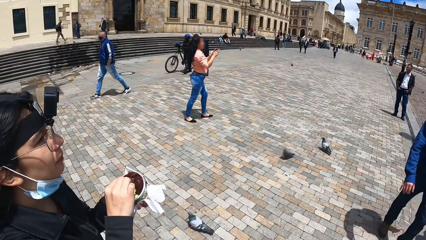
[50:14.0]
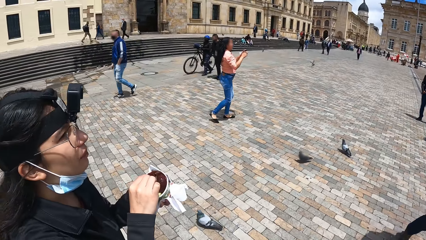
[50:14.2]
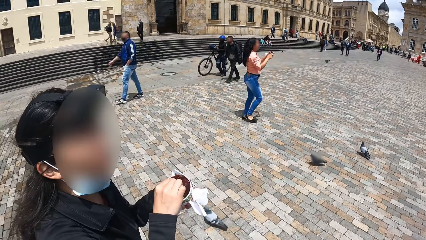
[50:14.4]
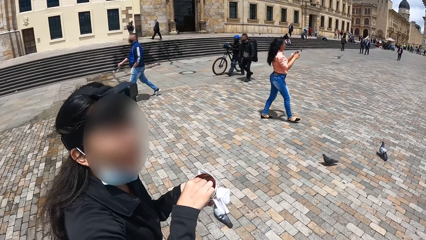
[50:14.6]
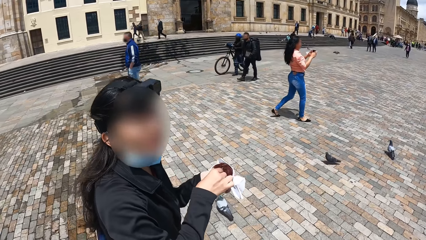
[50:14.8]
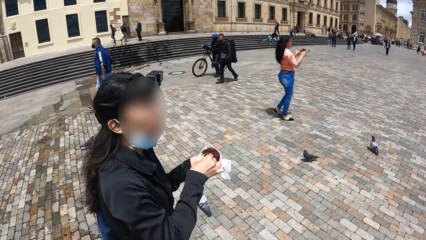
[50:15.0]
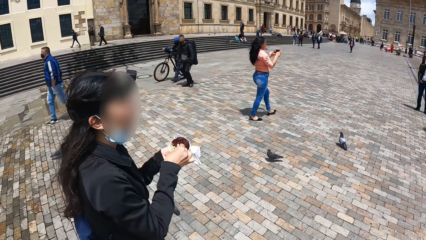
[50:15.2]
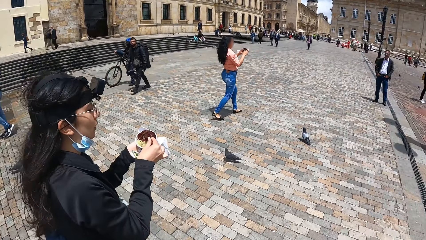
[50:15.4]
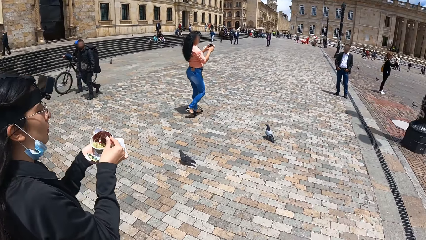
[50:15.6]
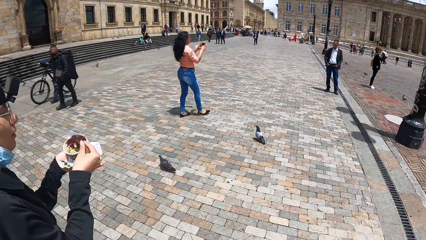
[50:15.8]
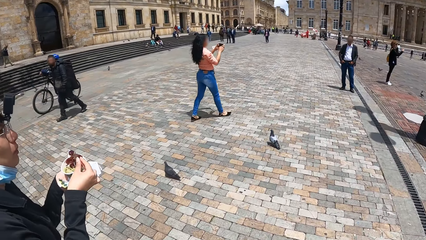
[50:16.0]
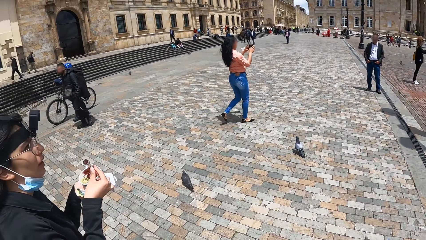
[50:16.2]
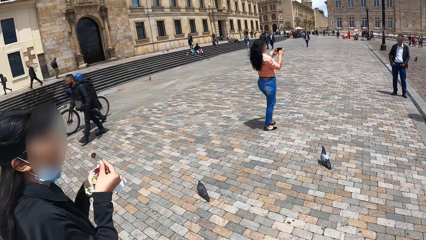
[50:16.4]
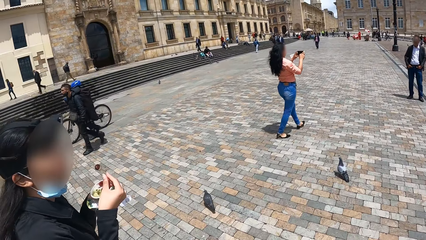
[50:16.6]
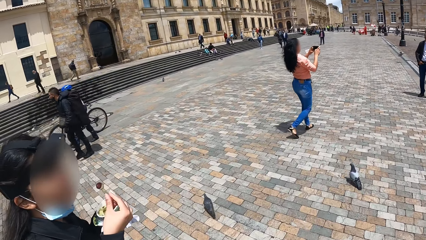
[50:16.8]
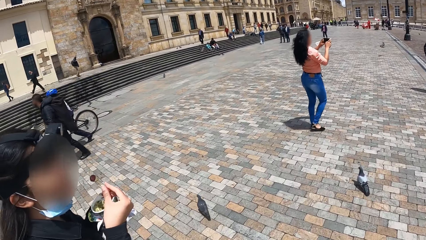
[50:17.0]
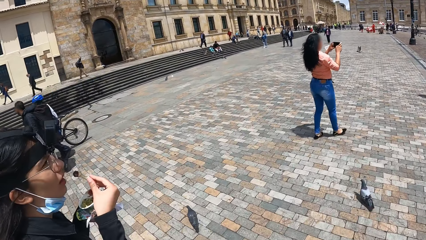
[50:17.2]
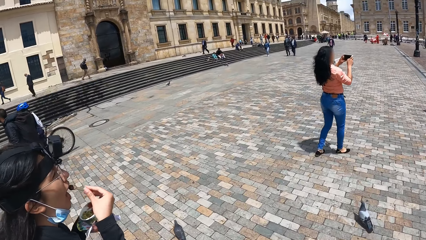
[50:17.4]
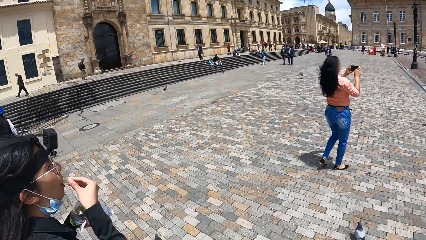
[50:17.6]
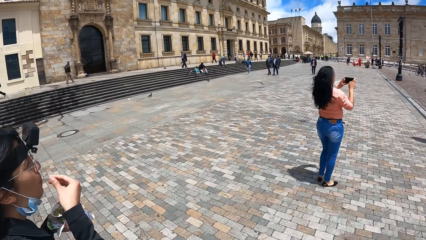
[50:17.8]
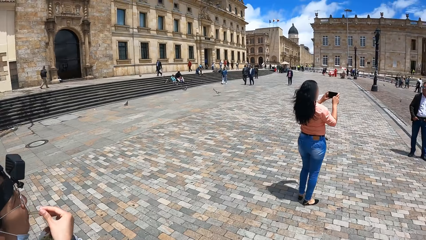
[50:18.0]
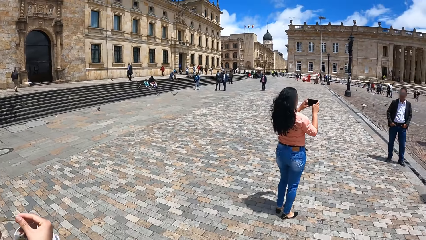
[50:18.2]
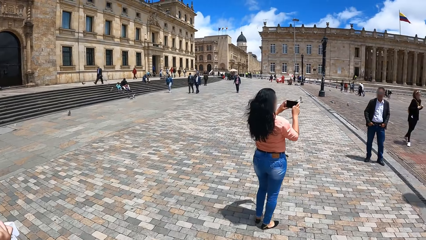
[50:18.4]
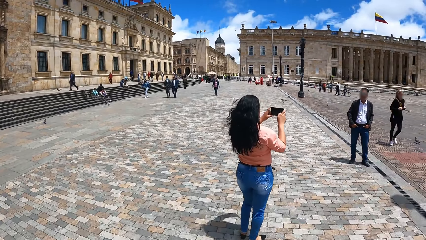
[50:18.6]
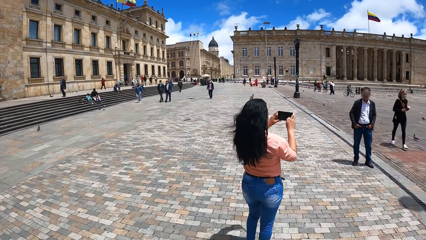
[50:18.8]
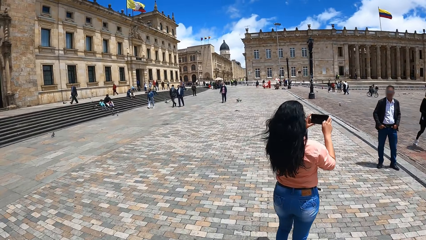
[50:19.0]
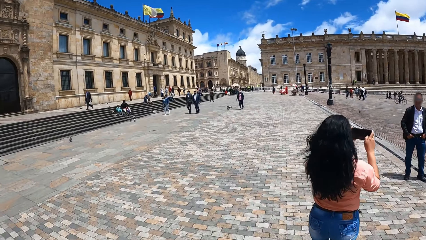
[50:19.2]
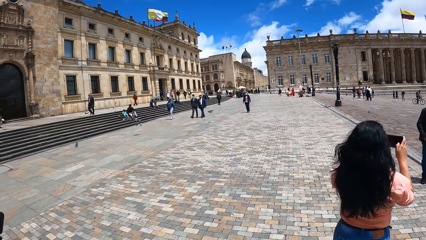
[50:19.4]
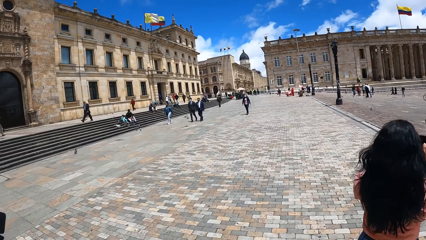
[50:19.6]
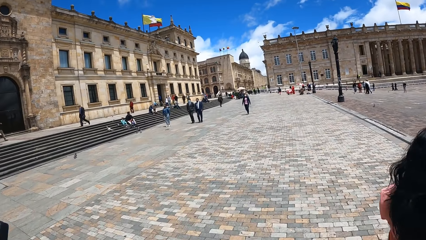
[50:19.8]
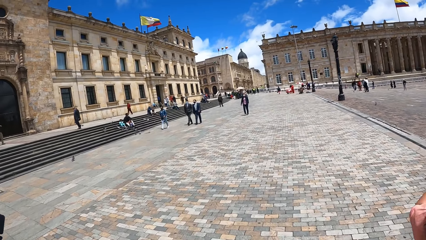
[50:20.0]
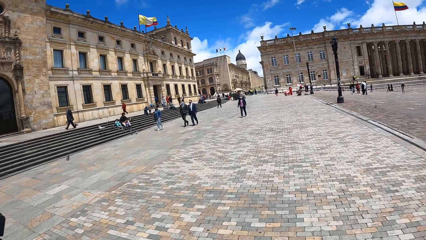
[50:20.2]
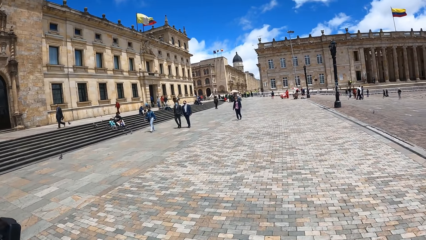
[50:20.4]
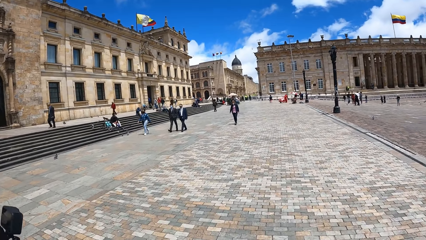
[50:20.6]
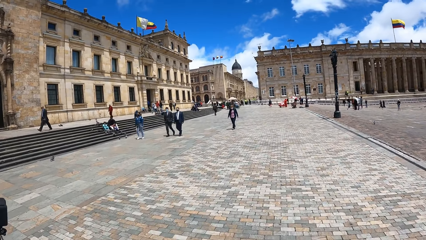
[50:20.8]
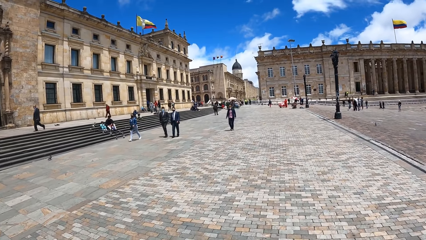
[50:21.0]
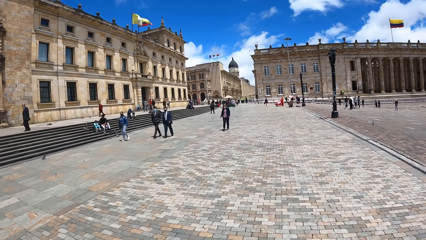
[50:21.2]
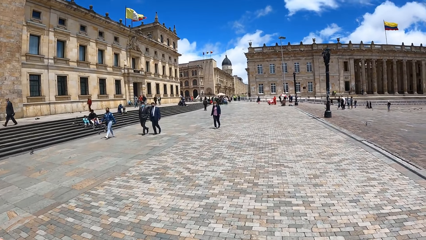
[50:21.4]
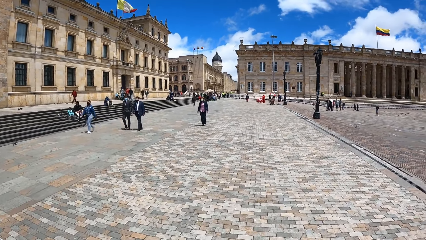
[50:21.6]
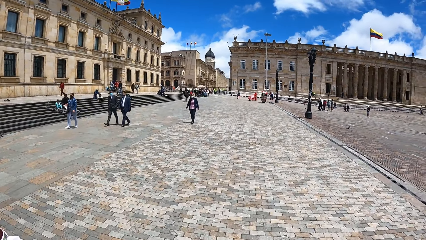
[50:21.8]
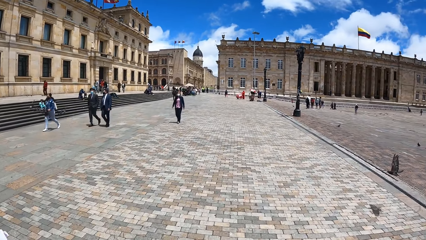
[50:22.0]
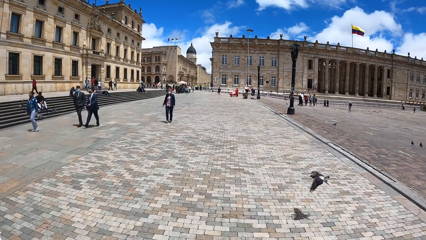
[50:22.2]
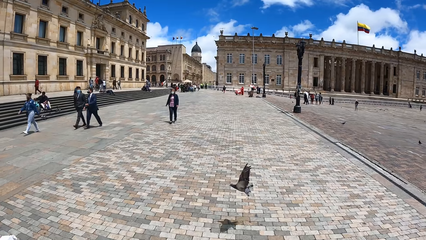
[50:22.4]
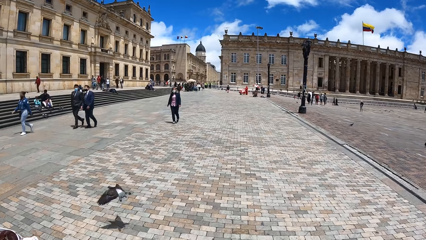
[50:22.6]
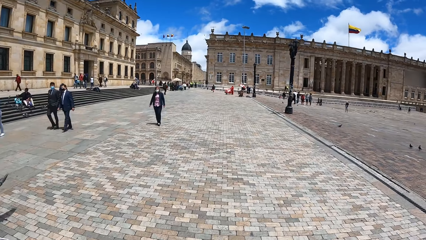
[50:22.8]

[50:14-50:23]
The camera wearer moves a hand. They communicate. They look around. They walk. A person walks alongside the camera wearer. The person eats a snack.

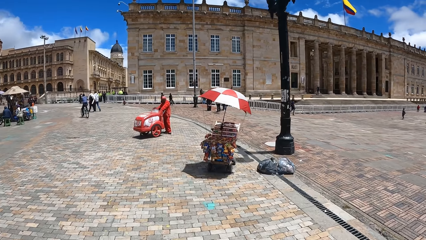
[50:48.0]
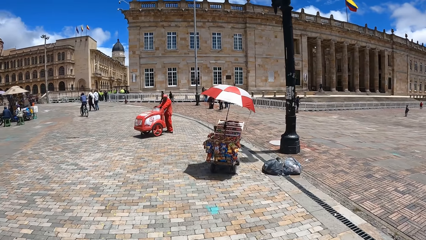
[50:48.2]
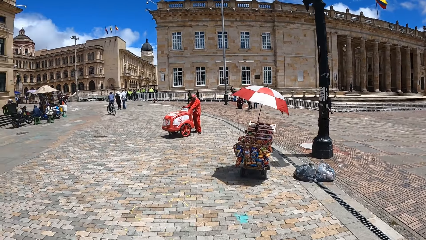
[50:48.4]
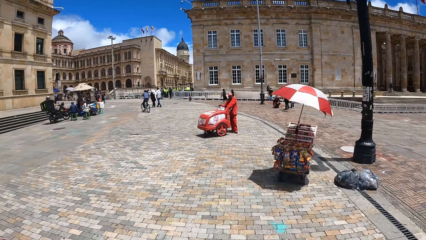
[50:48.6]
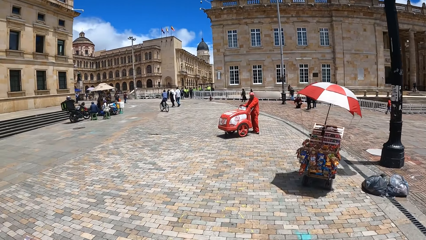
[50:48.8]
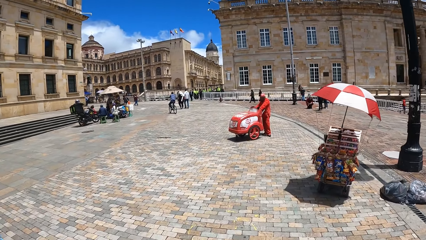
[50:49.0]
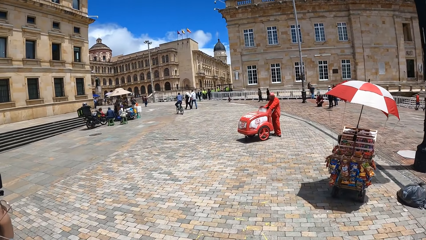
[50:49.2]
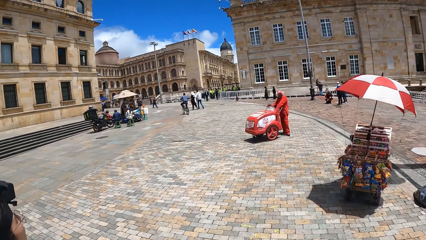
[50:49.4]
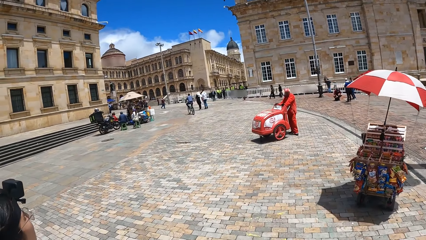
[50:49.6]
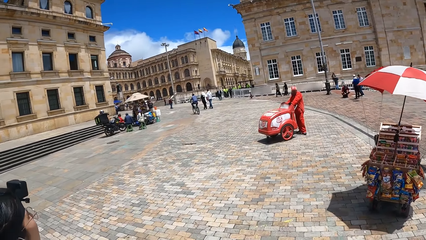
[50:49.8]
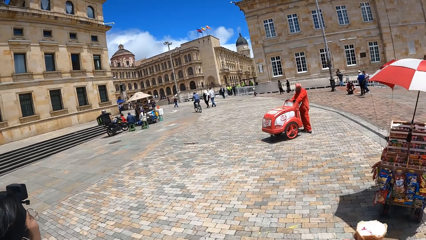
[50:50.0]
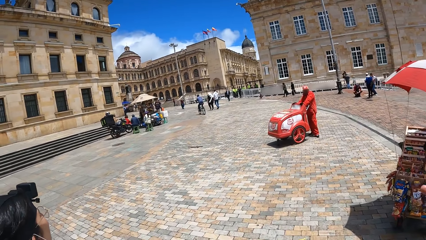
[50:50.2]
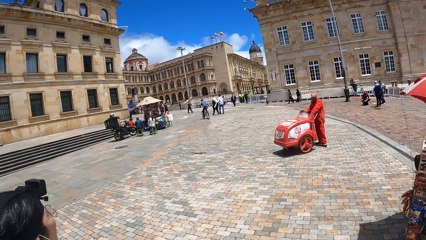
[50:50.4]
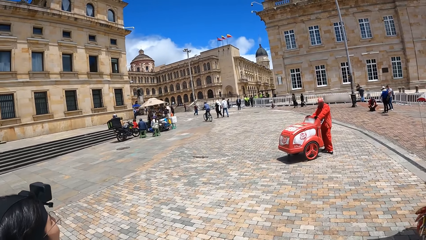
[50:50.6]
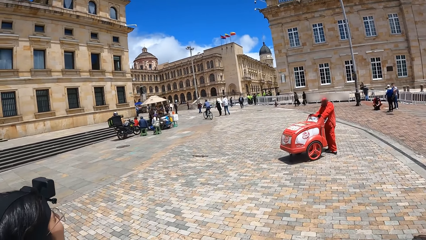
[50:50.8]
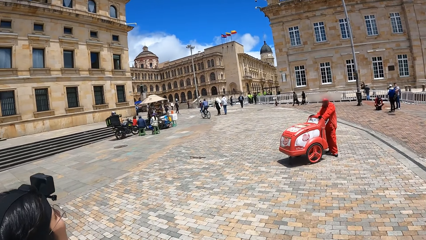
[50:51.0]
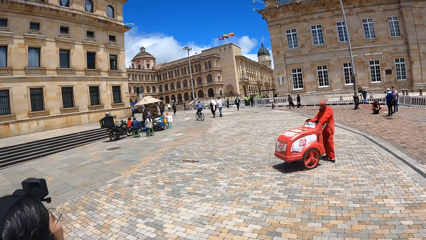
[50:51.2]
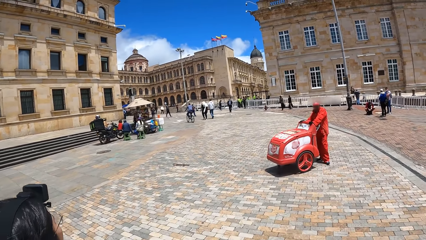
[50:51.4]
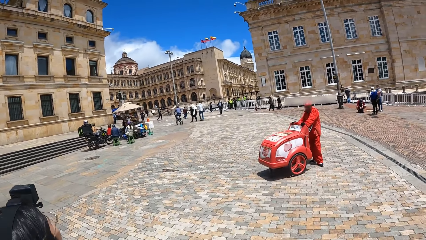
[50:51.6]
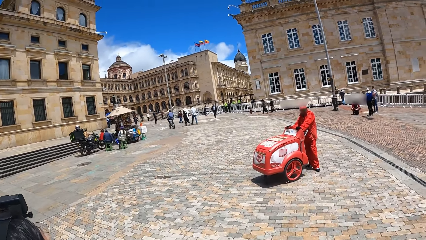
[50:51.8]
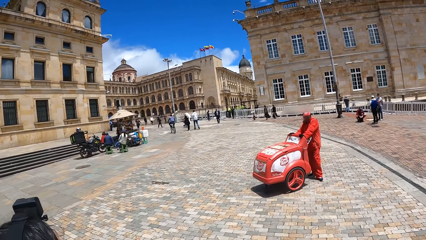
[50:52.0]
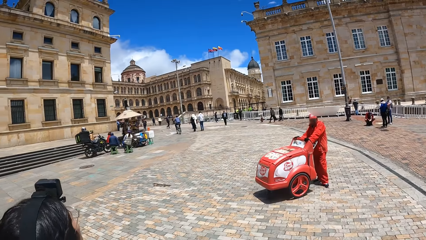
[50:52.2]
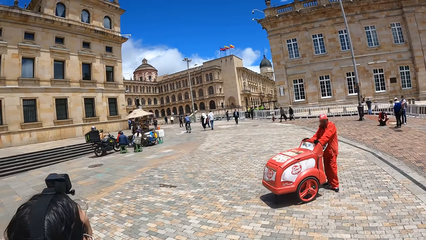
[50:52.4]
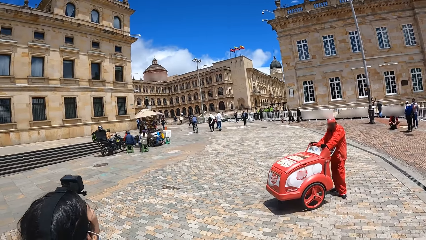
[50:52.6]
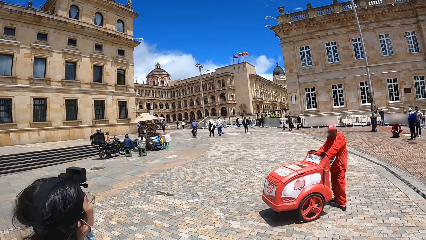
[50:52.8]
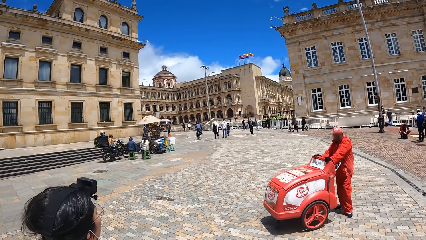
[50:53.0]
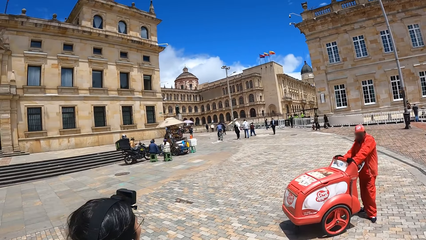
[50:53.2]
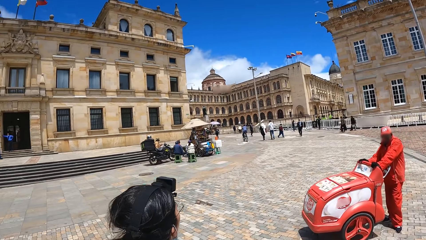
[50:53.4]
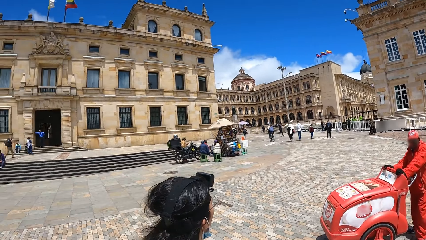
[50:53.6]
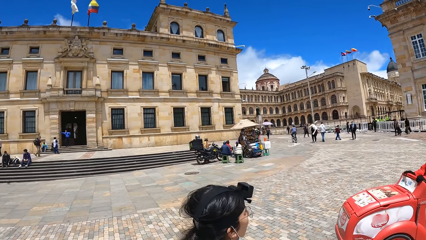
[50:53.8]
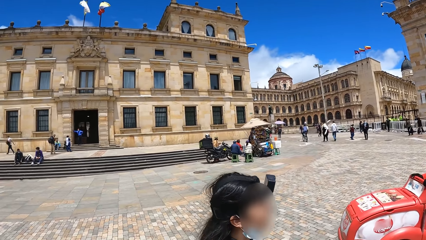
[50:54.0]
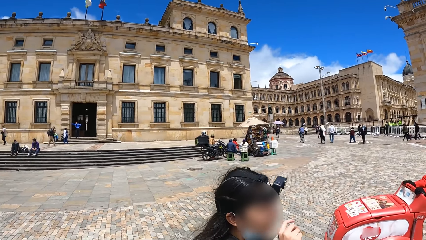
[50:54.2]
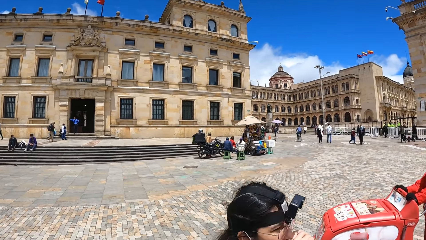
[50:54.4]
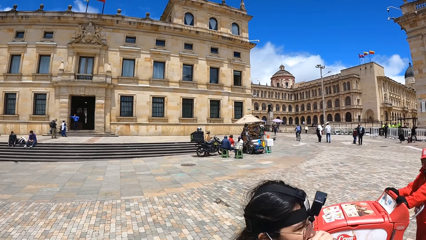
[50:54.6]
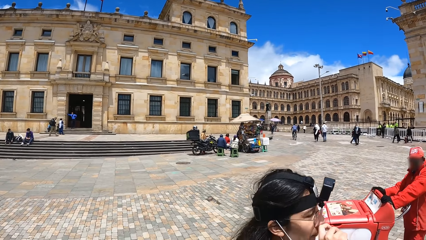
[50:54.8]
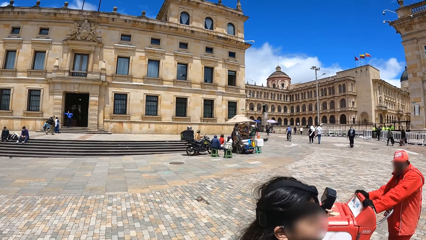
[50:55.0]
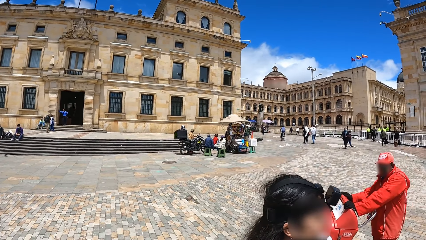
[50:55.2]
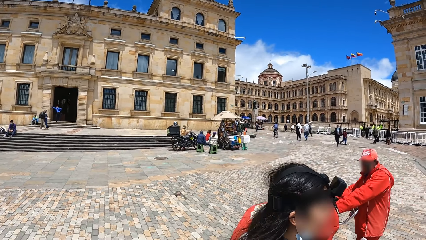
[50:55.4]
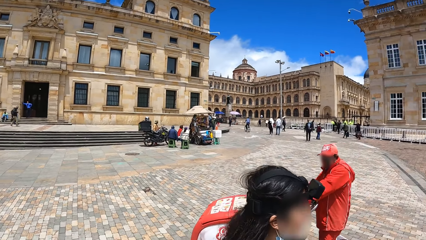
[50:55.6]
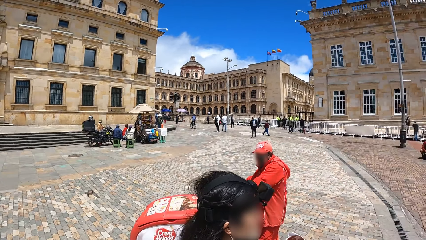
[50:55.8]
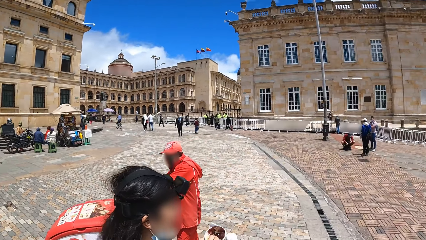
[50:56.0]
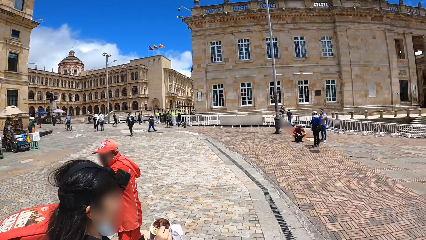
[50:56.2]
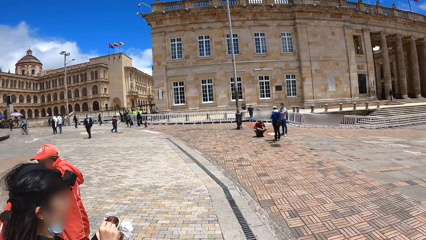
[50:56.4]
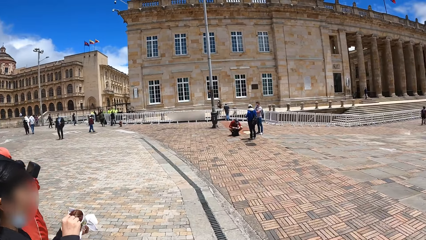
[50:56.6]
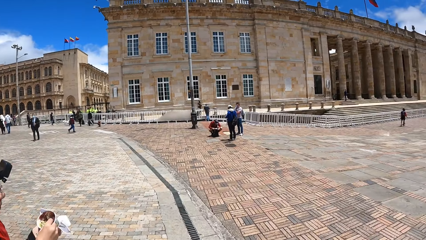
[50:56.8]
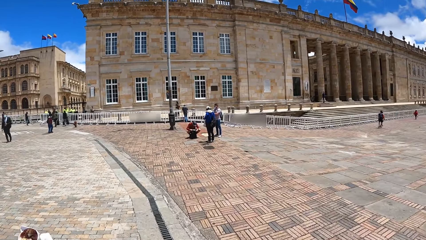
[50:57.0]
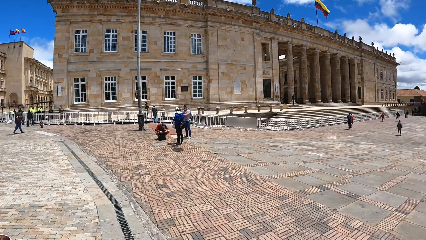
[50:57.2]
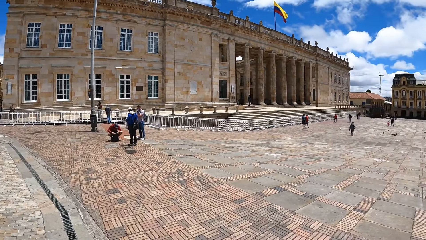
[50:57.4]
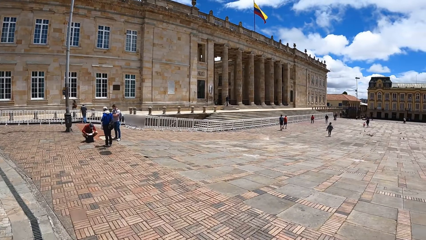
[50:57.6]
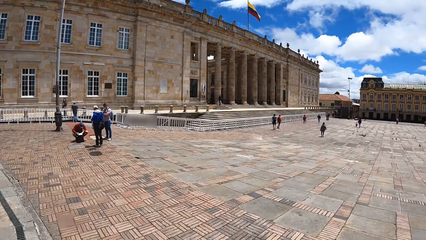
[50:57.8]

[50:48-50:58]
The camera wearer lifts a hand with ice cream. They do something. They look around.
